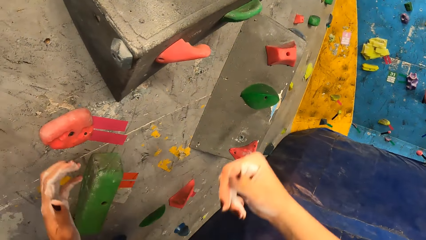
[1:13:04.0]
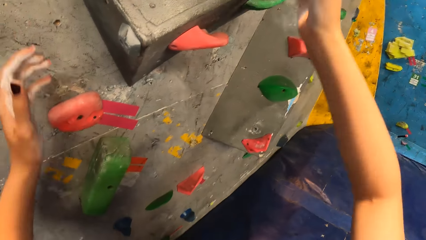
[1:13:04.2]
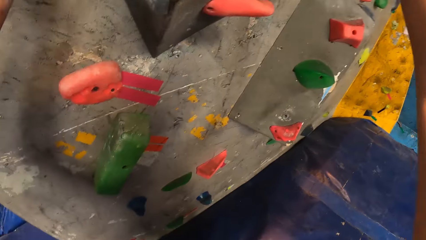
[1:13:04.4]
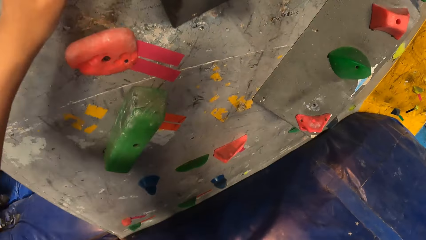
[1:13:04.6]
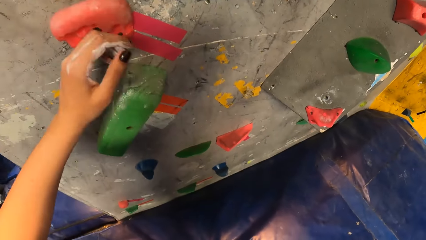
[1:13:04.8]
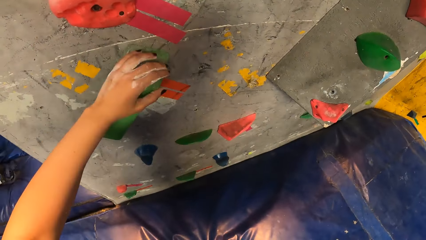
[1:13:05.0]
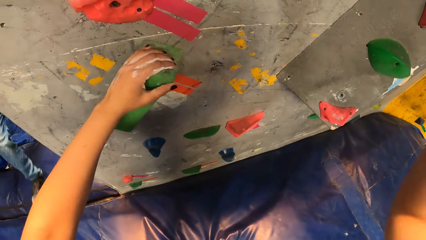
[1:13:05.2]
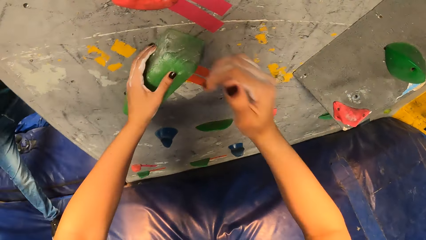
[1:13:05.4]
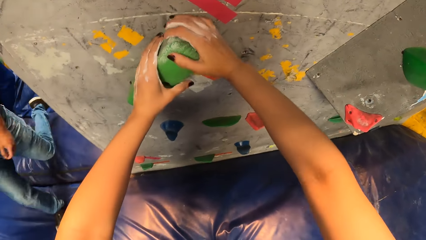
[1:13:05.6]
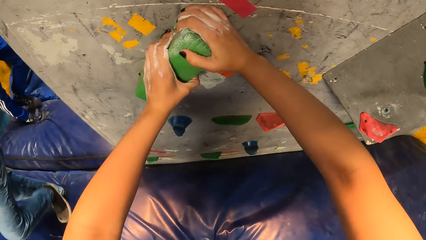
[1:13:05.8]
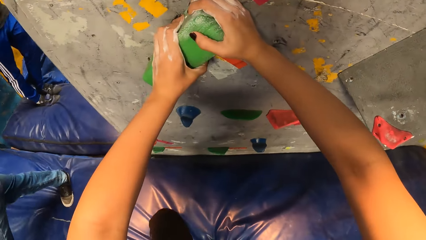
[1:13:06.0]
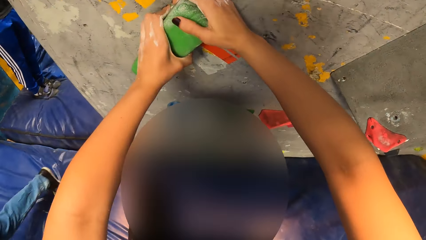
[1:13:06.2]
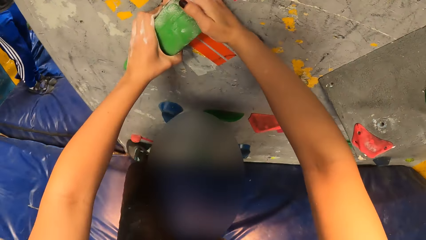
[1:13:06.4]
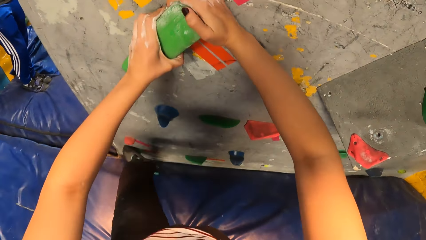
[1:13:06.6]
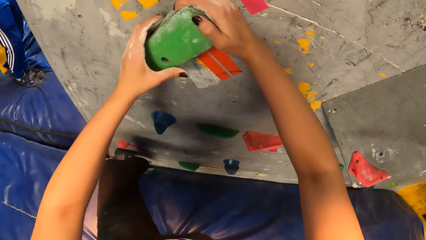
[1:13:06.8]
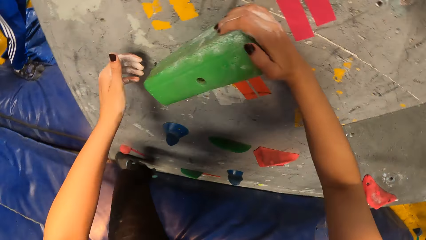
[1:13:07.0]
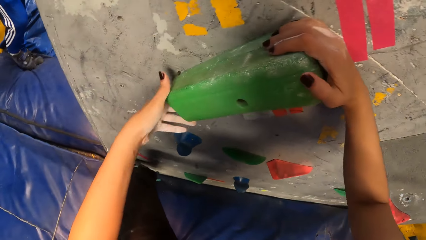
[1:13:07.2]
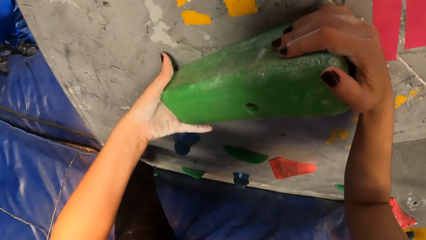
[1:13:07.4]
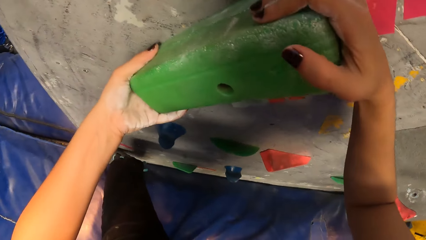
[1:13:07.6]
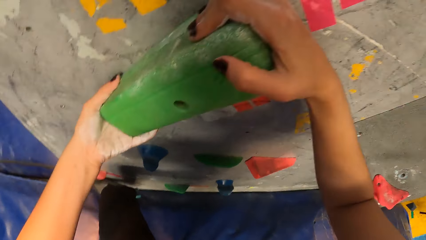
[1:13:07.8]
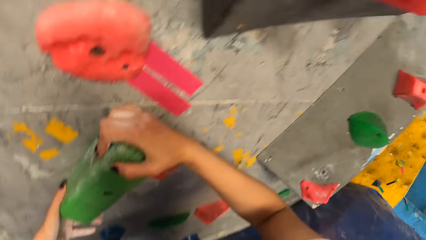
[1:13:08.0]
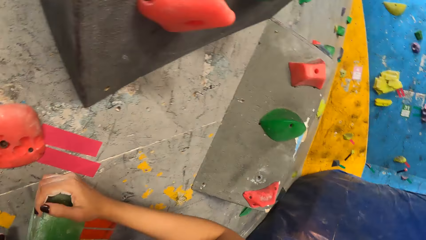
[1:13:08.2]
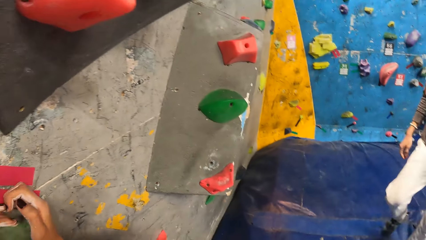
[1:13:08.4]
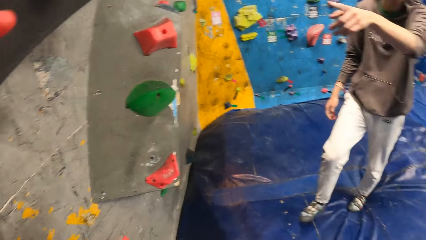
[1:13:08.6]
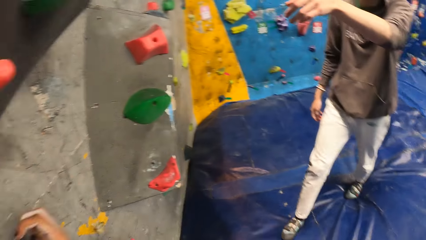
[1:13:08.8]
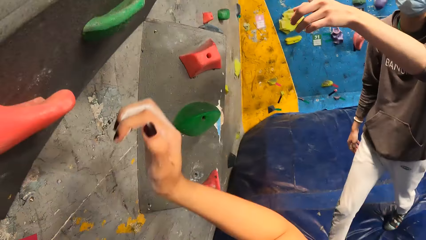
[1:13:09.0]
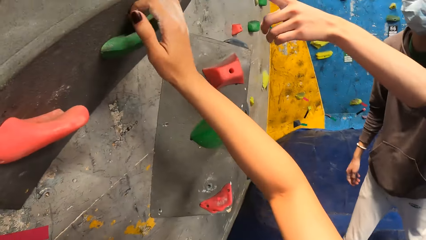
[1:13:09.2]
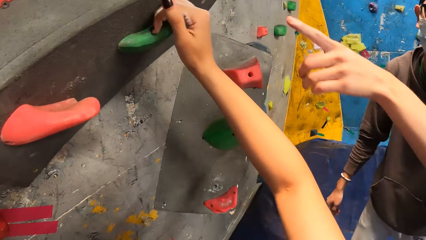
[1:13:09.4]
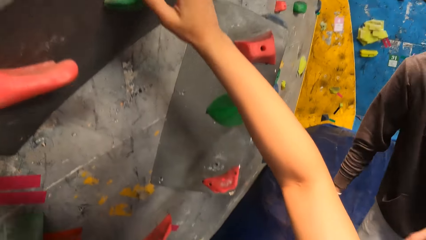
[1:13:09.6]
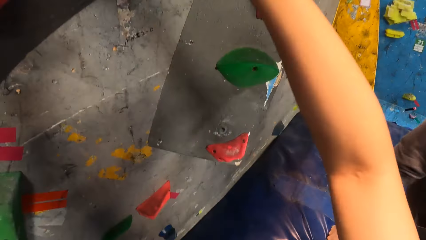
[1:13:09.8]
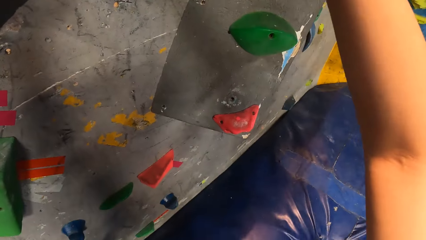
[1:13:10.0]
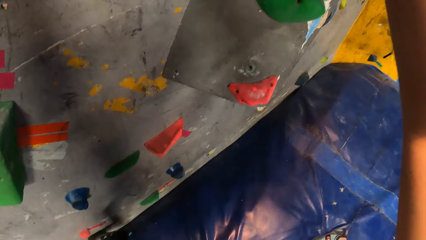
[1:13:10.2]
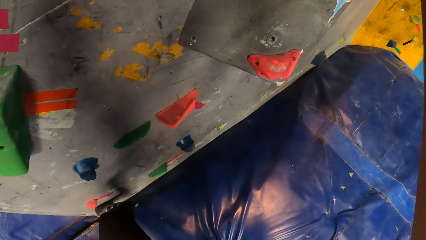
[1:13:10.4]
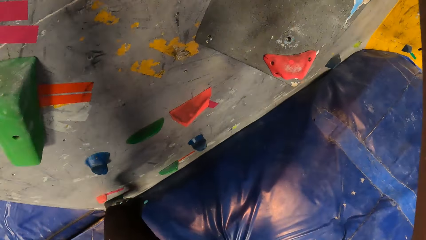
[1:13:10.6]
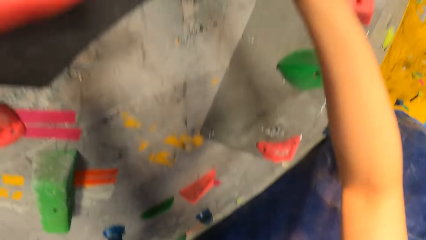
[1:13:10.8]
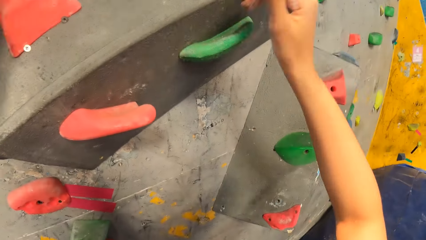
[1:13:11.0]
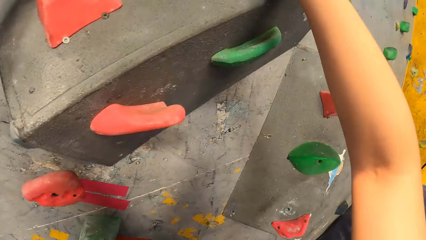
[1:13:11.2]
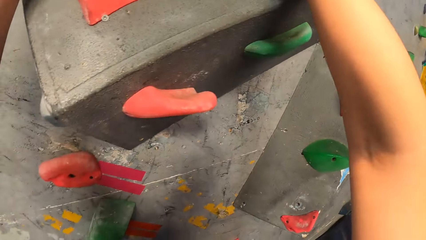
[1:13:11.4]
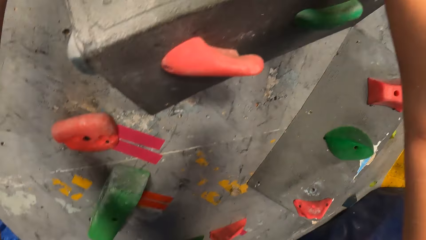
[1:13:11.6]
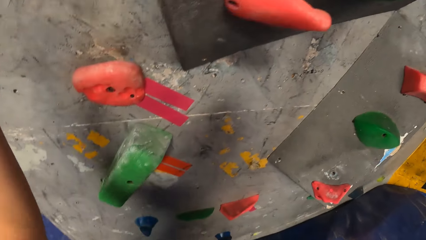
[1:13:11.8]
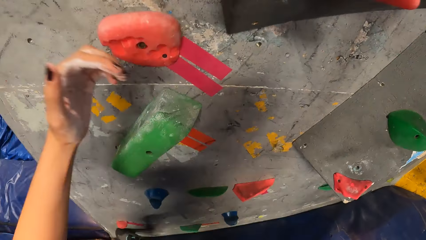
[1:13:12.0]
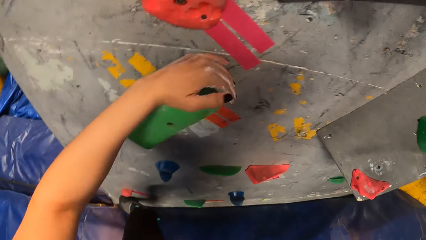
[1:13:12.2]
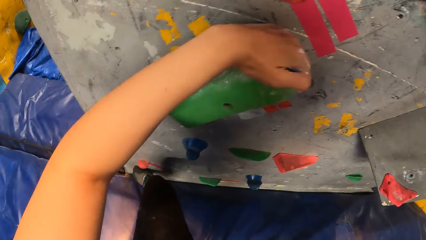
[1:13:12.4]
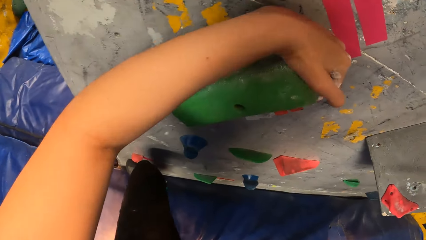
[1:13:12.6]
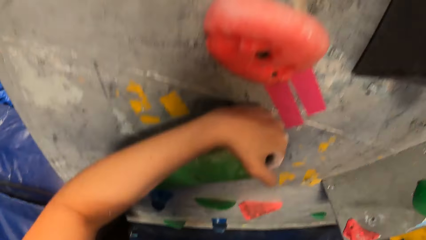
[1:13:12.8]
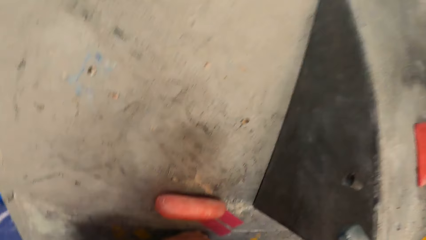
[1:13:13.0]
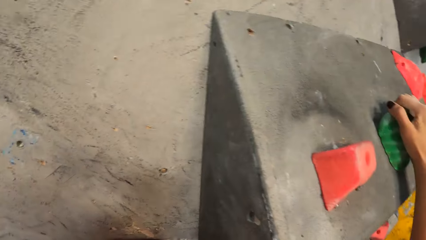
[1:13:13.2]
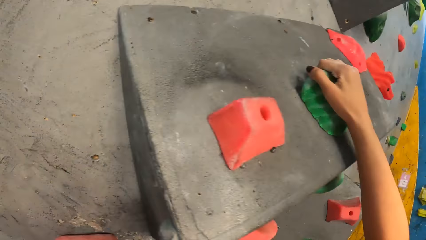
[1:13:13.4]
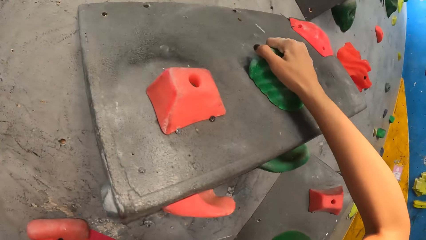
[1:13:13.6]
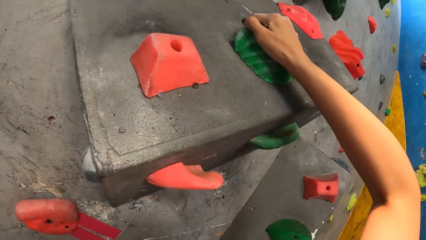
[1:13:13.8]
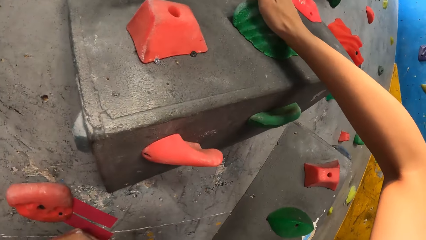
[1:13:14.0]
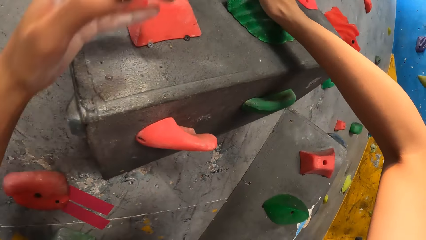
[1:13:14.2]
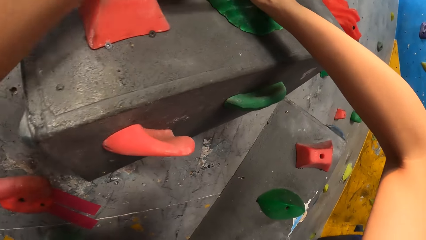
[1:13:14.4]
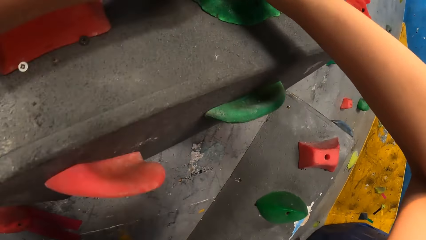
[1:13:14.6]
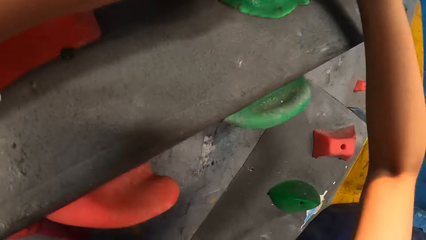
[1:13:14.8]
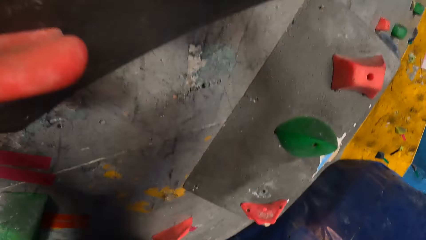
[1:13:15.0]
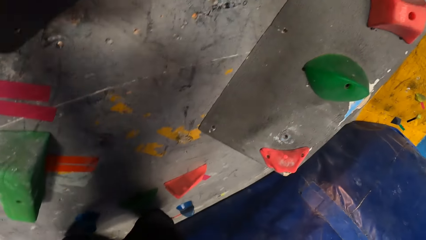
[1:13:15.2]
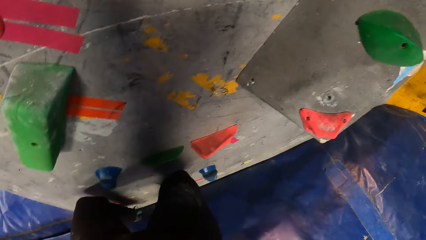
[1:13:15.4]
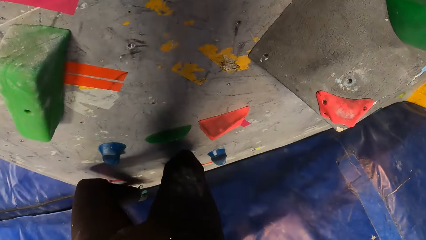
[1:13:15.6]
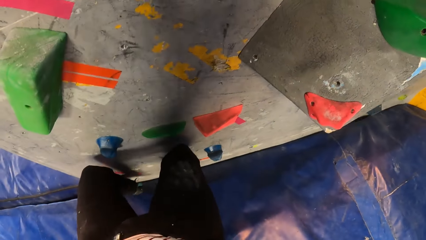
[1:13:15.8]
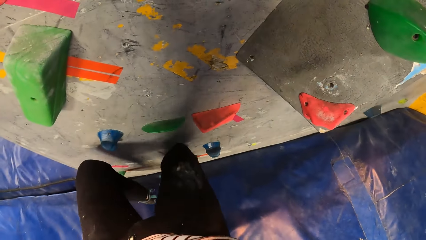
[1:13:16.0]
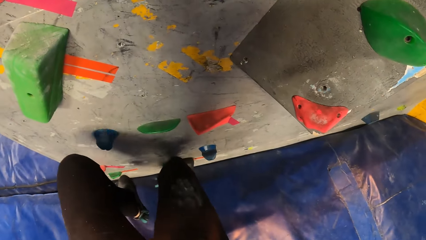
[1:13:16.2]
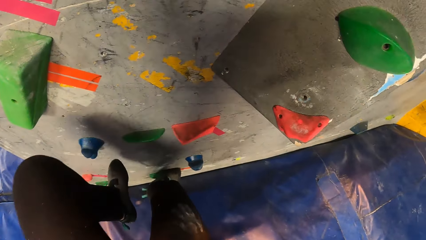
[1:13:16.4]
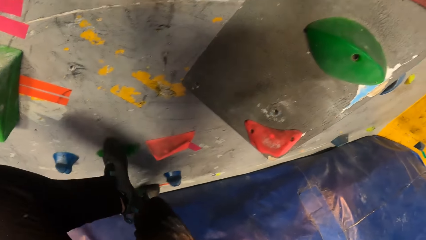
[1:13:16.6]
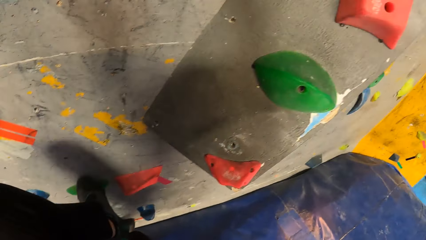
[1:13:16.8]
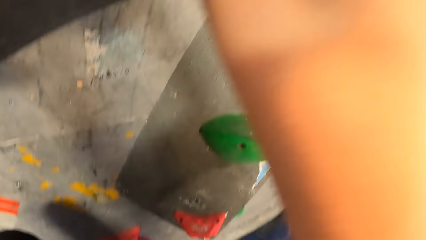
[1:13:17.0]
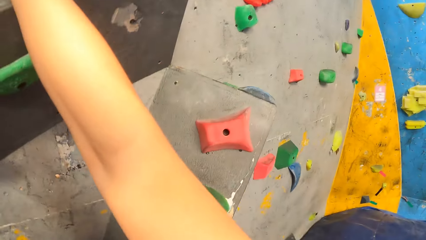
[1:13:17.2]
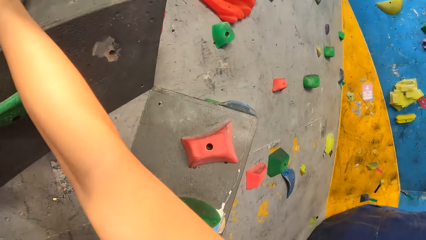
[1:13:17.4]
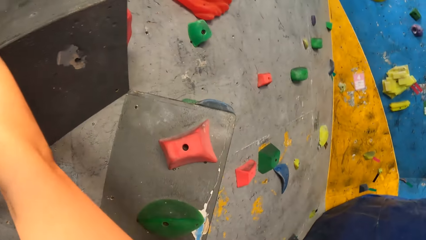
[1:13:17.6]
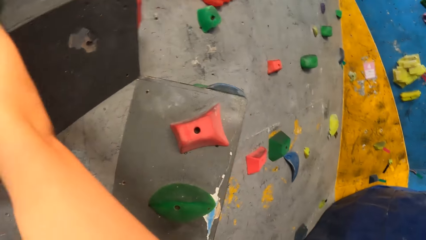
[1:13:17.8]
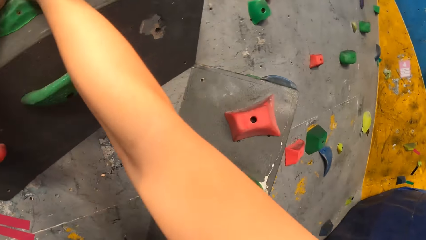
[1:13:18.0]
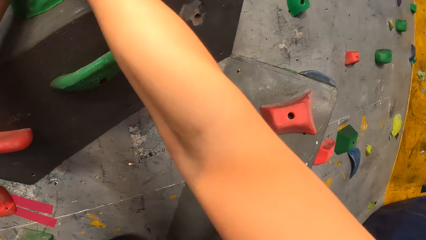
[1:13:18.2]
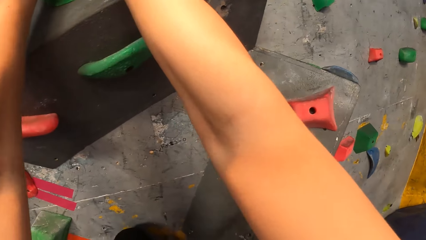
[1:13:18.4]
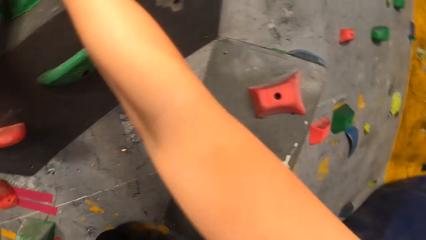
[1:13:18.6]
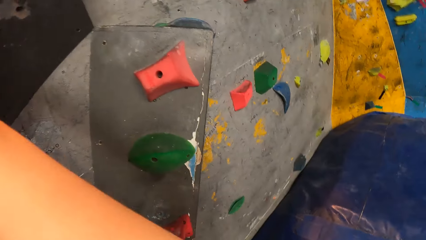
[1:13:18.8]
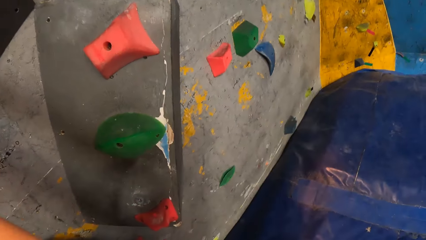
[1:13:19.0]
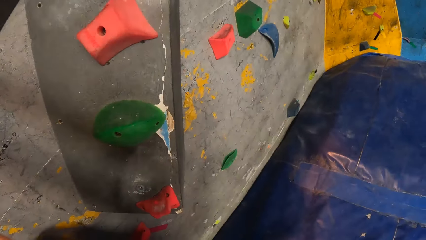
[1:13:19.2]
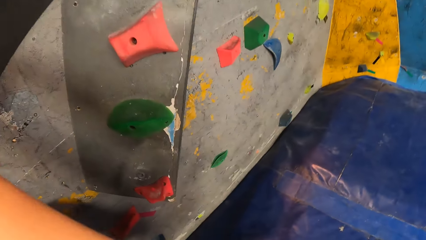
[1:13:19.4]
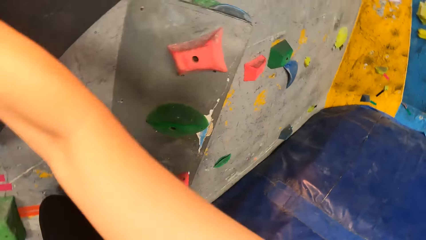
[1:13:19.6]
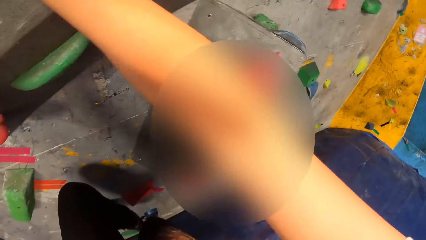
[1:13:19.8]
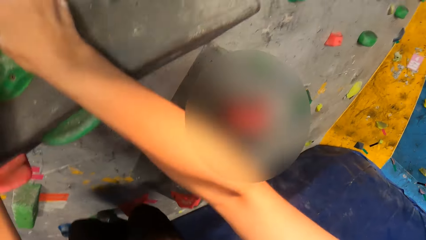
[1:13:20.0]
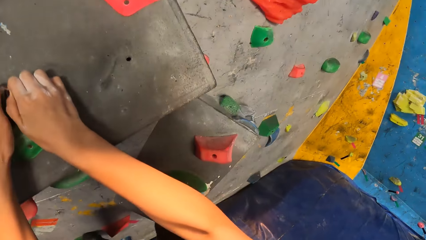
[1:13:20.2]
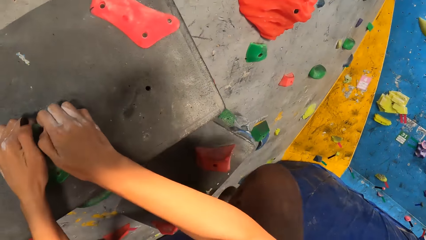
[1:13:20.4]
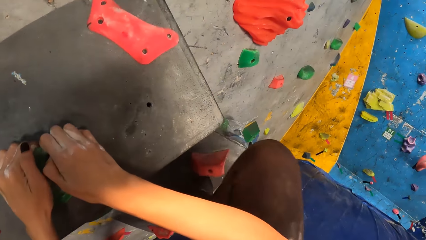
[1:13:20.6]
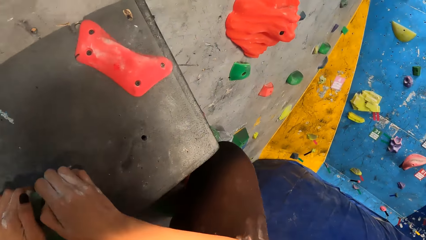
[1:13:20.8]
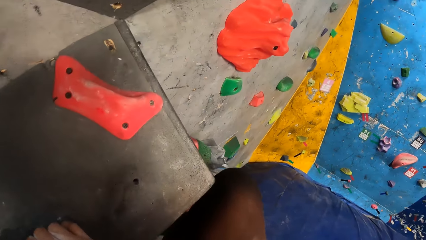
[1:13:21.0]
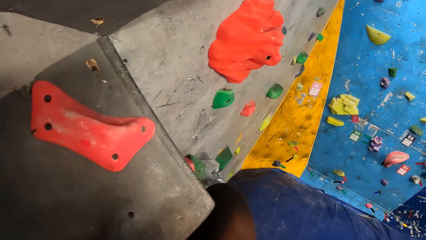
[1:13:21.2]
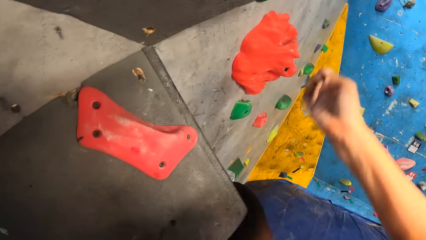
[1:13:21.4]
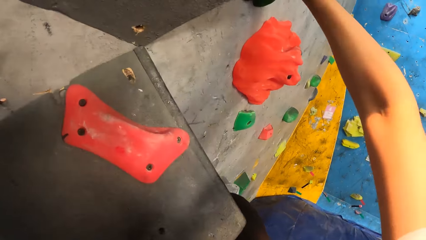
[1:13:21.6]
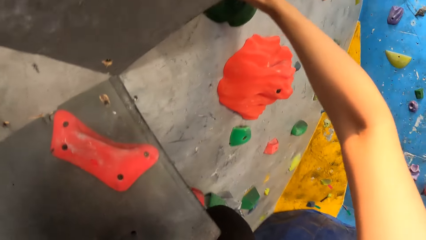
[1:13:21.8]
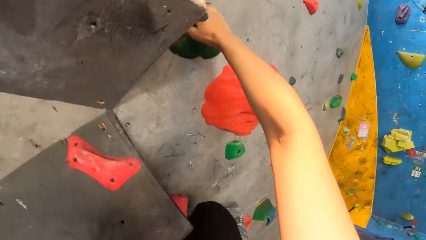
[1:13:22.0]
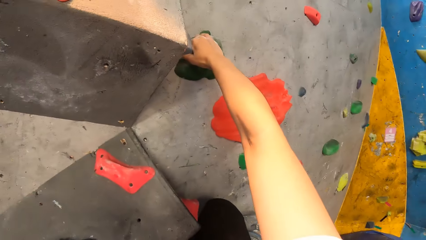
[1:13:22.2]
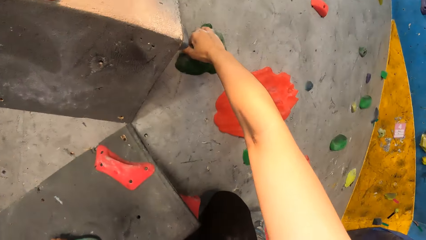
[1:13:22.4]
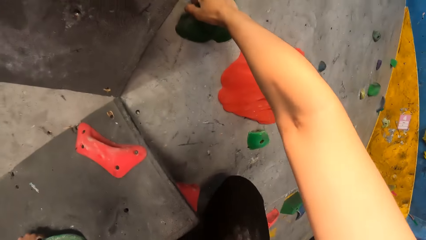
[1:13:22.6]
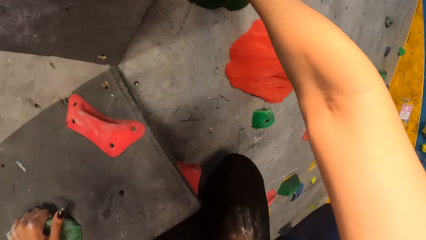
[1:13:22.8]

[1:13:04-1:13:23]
The camera wearer places her left hand on a bouldering rock on the bouldering wall. She places her right hand on the bouldering rock on the bouldering wall. She climbs the bouldering wall. She plays a rock climbing game.
